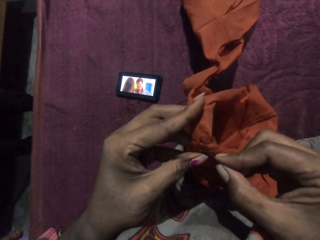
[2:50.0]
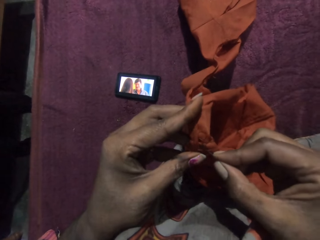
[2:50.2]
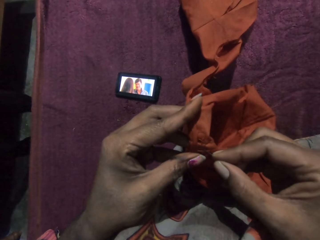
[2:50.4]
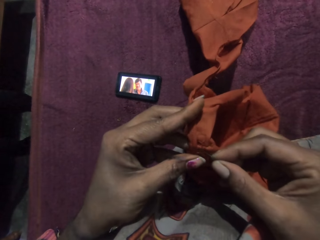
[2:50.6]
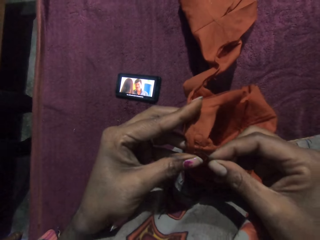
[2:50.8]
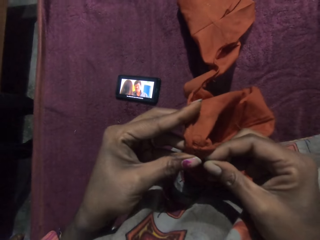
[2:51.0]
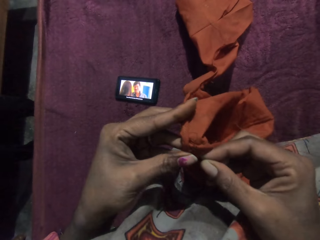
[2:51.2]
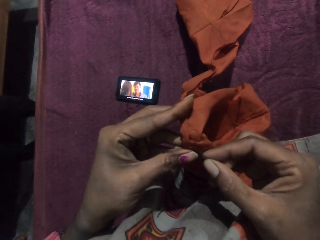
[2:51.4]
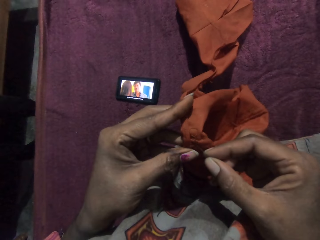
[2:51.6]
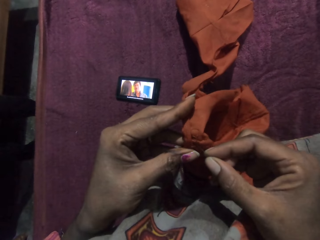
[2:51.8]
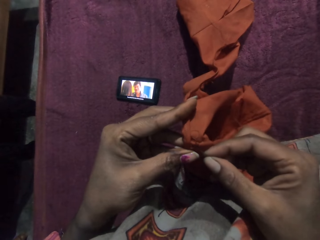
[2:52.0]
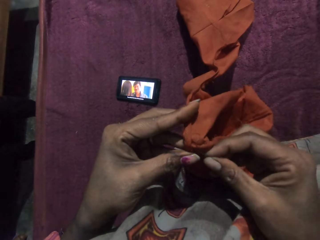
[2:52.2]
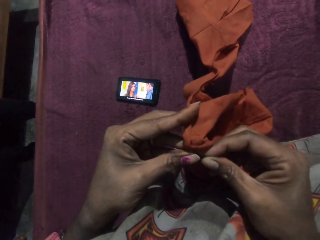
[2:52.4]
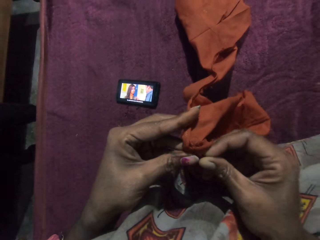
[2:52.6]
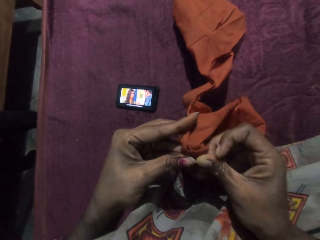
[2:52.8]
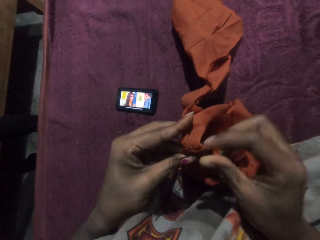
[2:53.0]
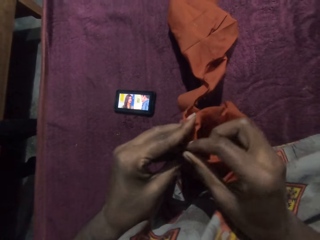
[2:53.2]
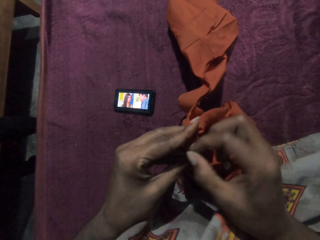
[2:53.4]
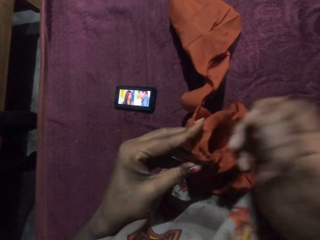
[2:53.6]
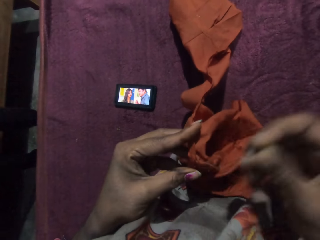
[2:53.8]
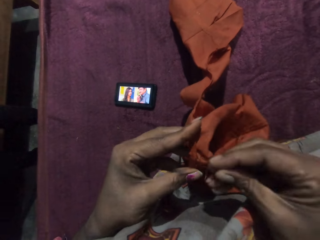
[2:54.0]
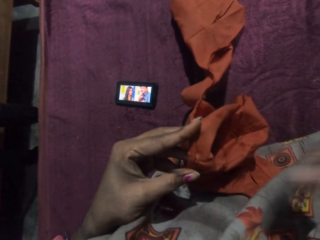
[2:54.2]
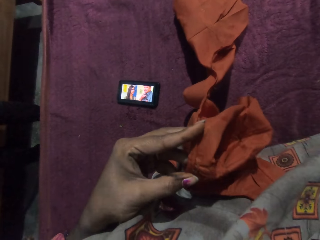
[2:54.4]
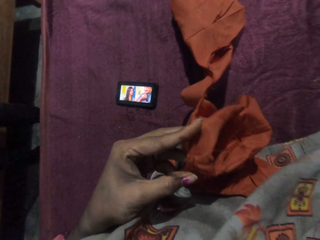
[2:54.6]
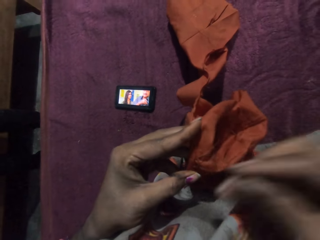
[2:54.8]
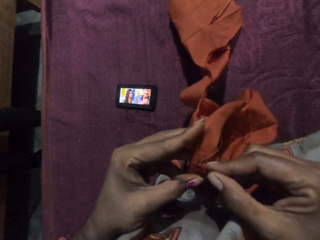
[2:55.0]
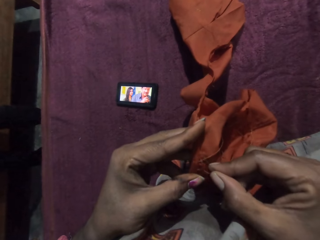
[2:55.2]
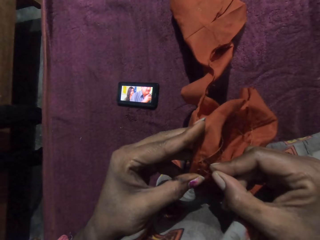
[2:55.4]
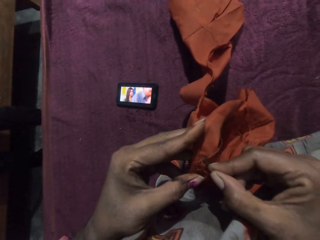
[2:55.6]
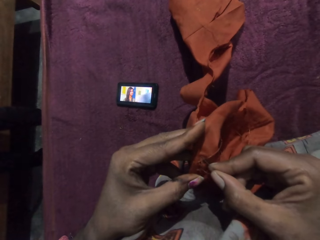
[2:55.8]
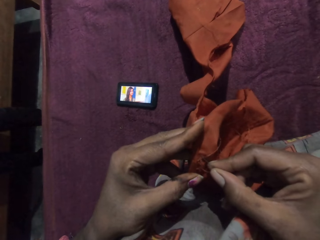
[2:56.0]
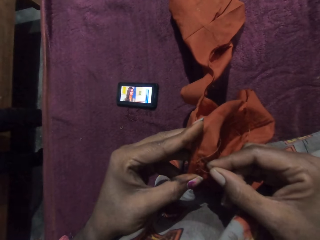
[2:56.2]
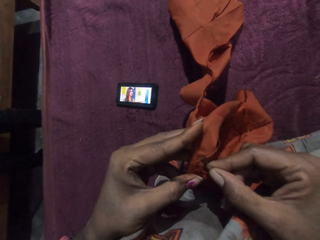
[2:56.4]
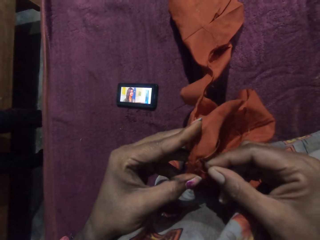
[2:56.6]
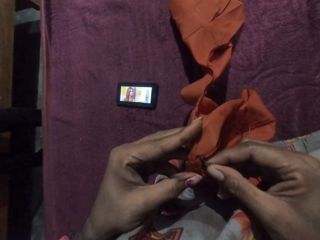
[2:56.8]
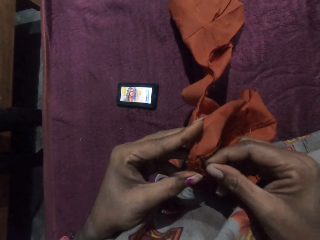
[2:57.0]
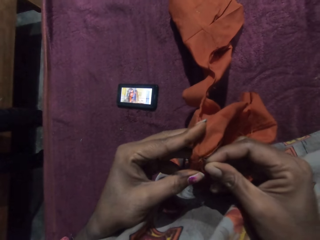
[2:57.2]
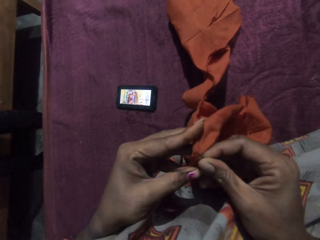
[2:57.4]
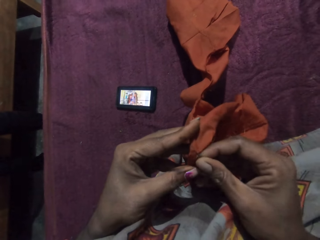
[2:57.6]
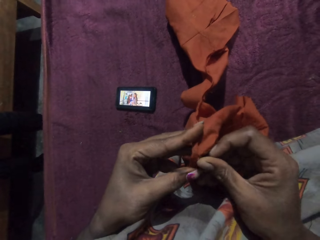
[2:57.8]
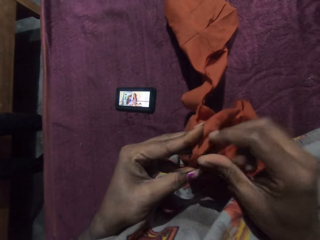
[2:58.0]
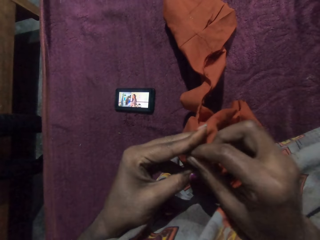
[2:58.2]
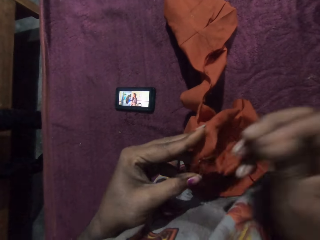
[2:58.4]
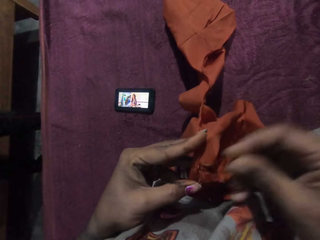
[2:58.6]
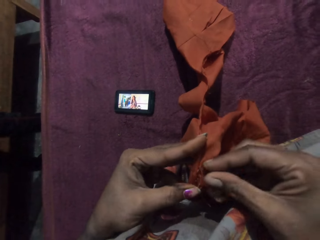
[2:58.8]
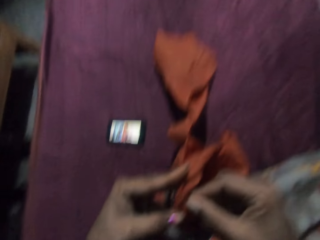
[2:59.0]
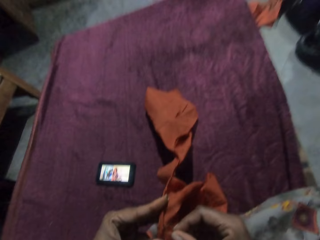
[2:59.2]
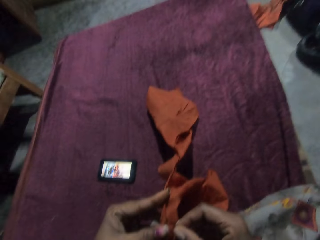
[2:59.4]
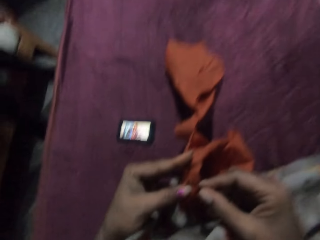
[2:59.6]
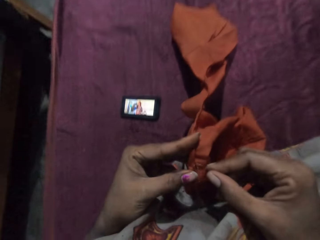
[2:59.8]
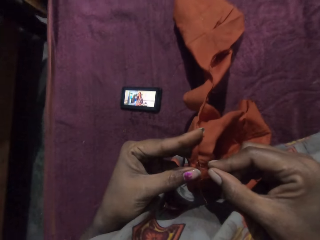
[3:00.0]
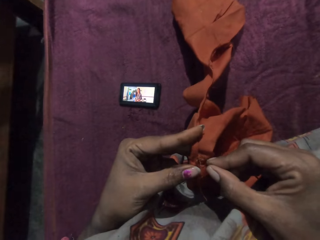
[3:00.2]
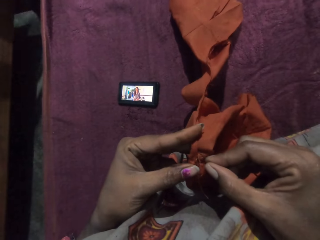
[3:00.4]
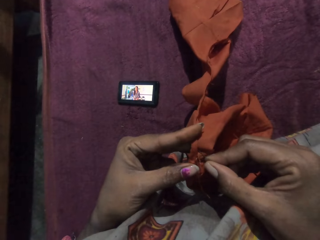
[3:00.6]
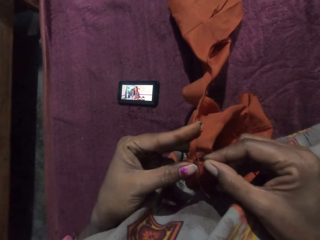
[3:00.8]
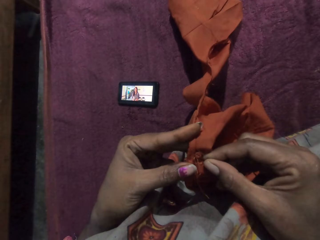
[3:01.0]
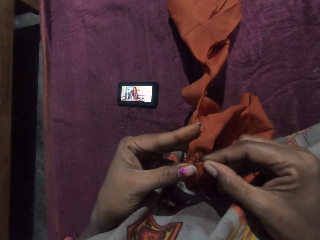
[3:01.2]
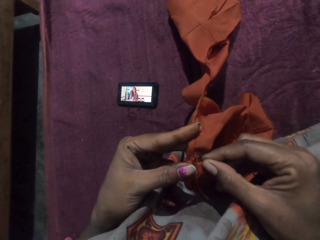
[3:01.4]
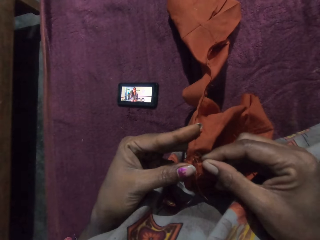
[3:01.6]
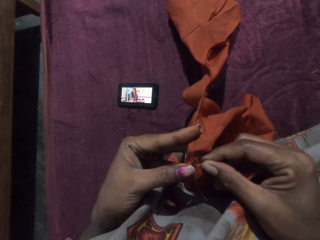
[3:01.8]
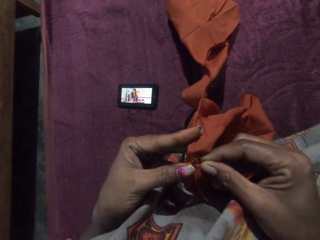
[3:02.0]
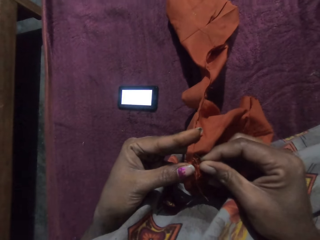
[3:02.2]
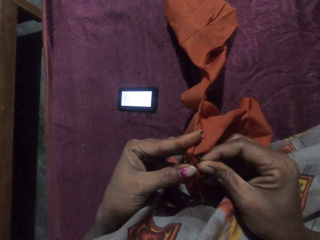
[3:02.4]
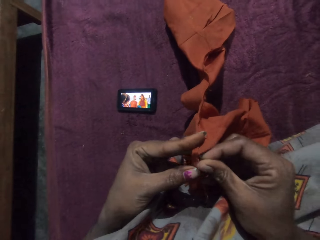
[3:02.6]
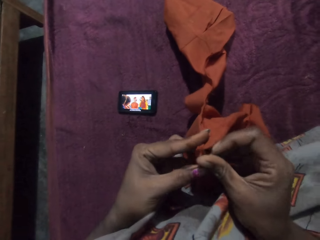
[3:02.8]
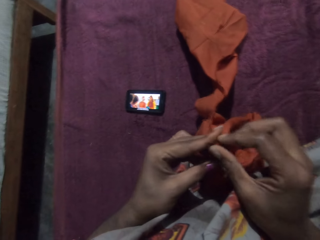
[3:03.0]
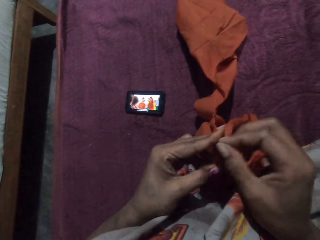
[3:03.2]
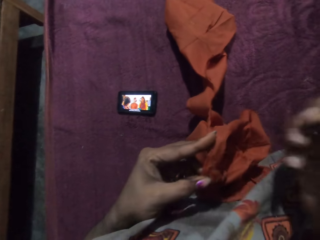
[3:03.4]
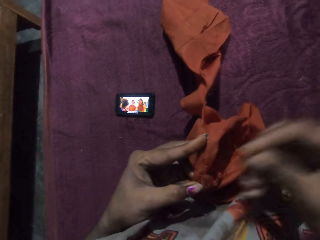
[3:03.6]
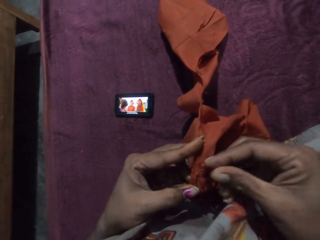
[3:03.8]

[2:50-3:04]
The camera wearer sews the piece of cloth in her left hand with the needle and the thread in her right hand in the house. The man walks past the camera wearer.

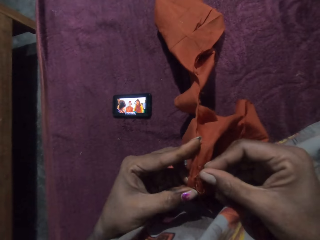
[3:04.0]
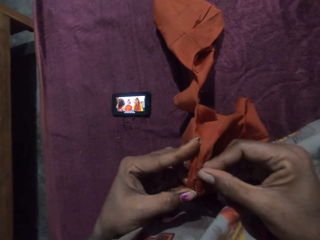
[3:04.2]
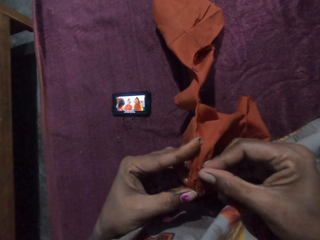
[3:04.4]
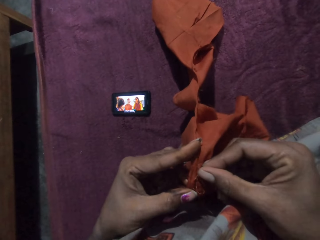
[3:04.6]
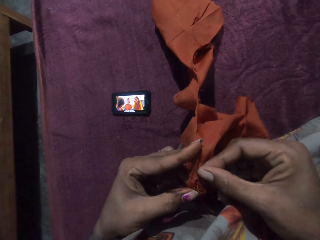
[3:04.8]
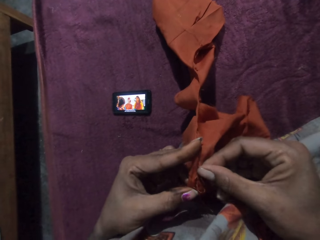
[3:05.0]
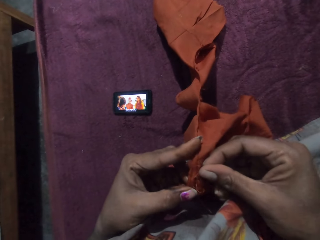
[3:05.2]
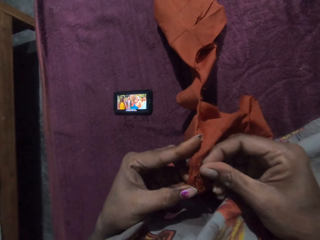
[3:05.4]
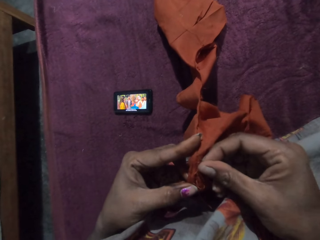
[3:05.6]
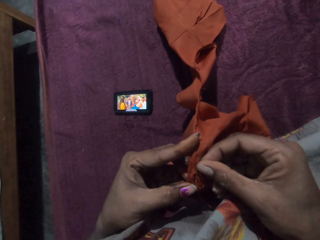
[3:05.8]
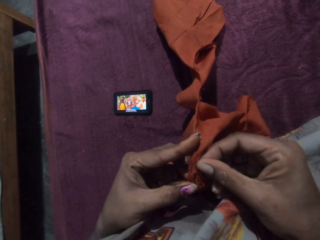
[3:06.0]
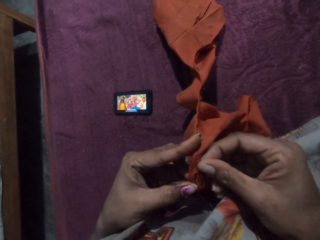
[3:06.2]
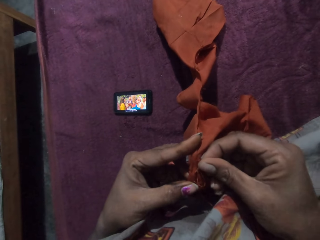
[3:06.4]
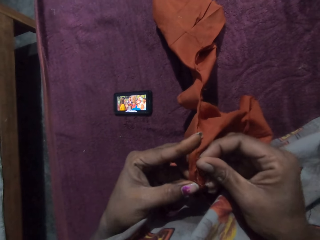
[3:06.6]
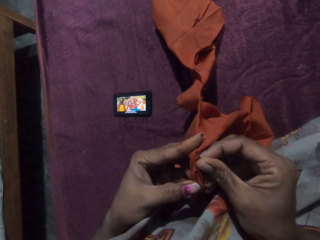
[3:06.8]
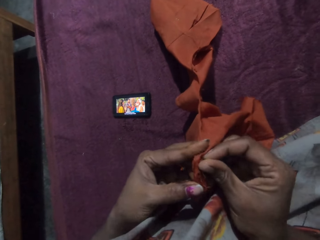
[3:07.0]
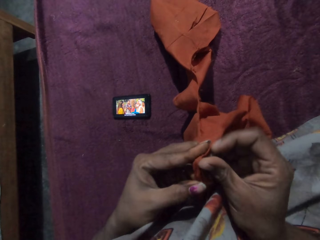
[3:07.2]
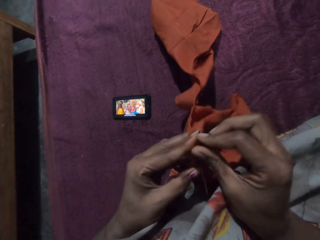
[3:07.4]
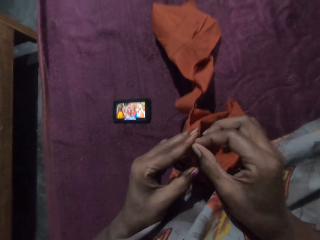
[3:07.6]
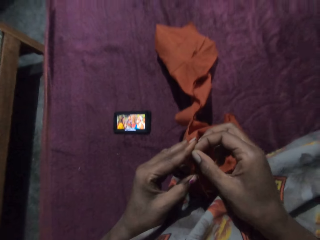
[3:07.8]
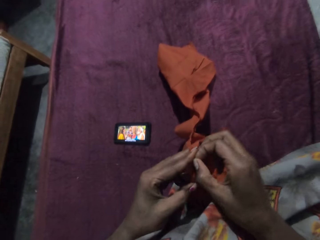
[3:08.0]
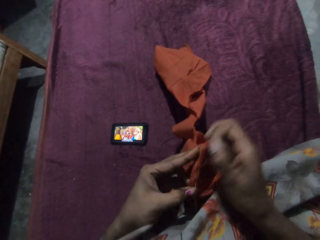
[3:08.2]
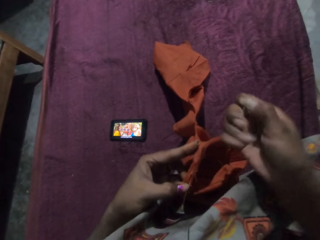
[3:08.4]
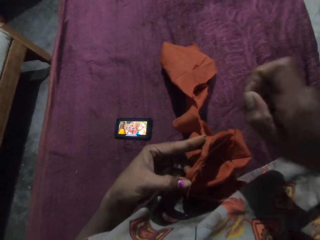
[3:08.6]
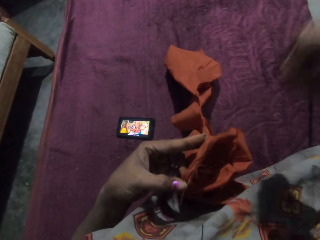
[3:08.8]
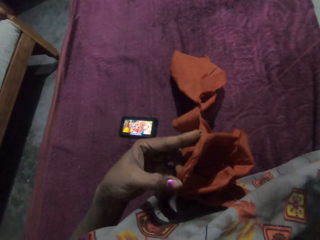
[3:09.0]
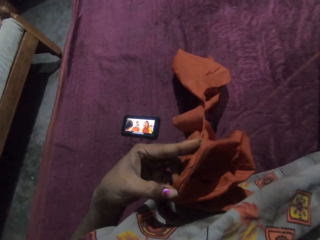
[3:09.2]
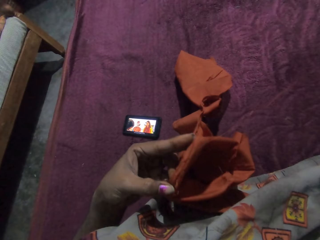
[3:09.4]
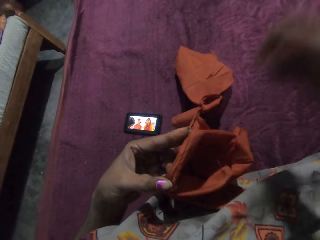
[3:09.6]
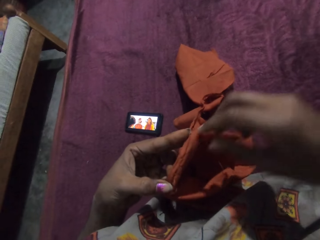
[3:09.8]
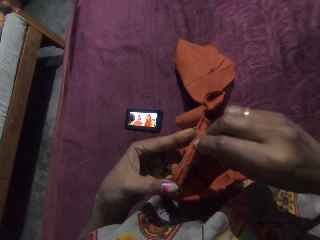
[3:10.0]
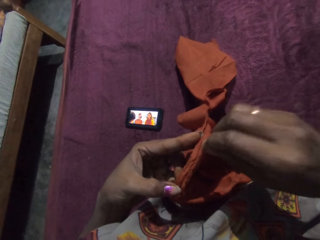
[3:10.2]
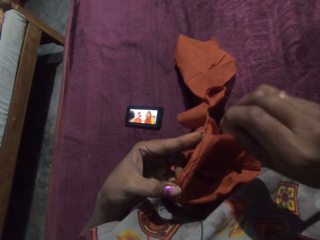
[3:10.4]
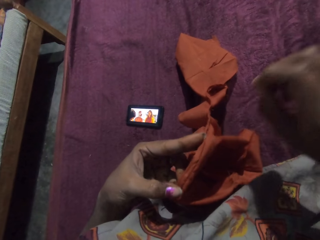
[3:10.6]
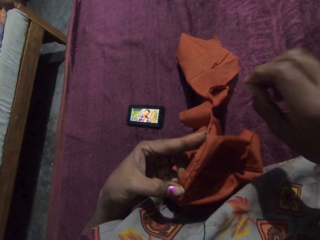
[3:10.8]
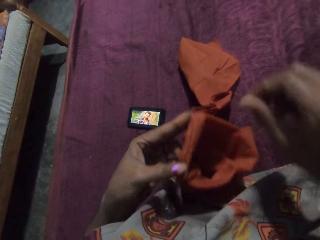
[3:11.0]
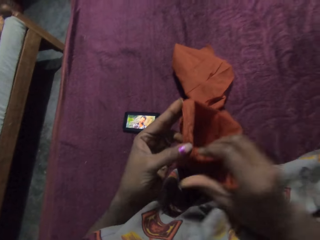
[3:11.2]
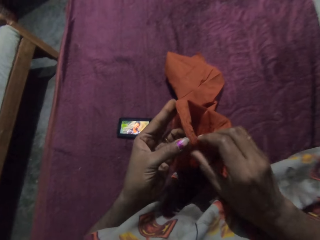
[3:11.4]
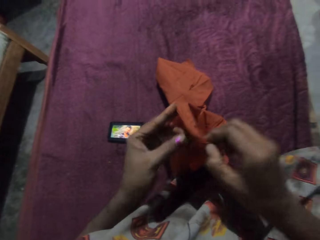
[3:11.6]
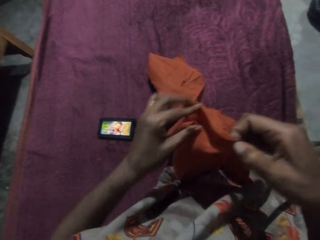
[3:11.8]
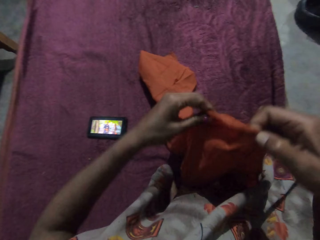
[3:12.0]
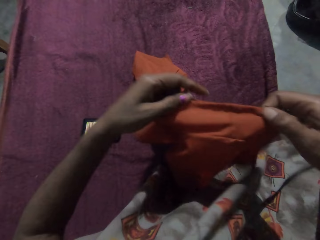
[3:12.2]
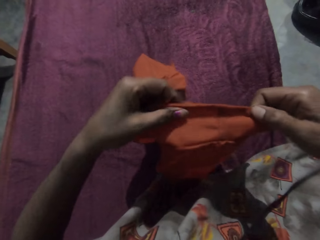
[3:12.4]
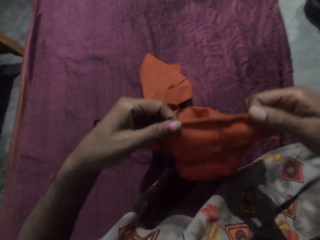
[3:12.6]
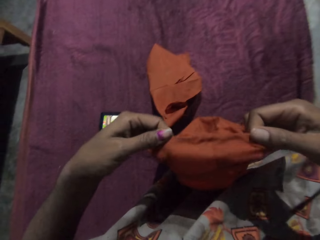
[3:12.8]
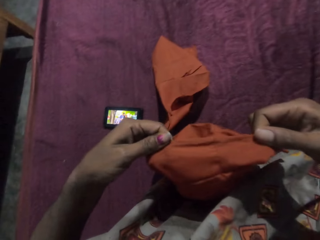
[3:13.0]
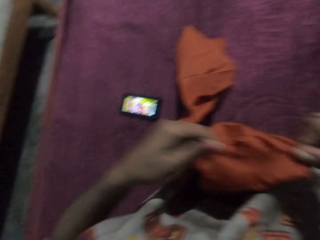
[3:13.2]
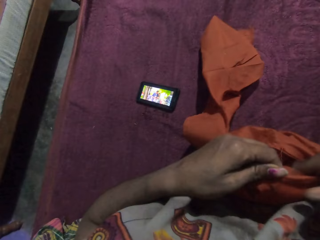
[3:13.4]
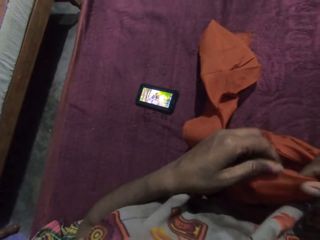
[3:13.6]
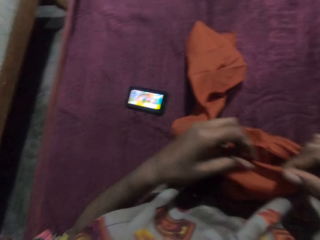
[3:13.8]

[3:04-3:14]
The camera wearer examines the piece of cloth with both hands.
